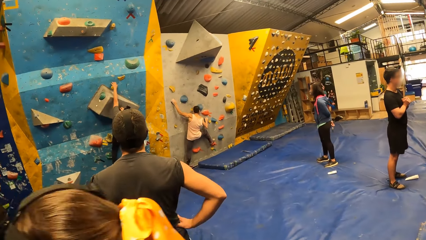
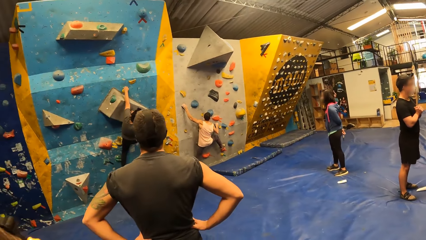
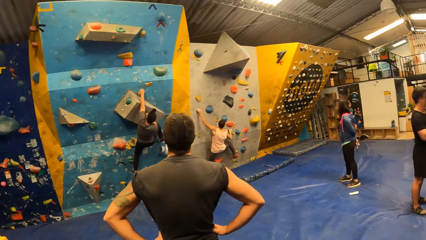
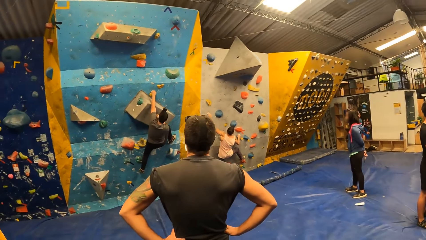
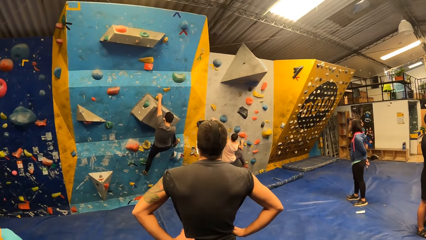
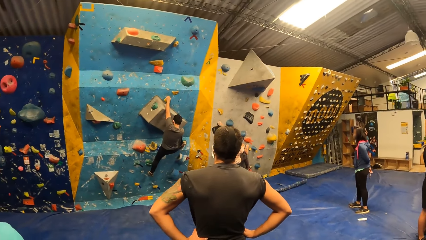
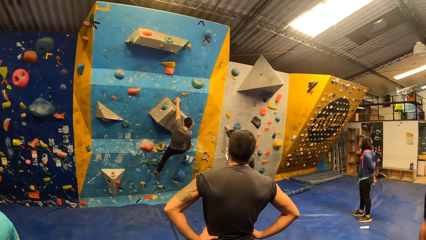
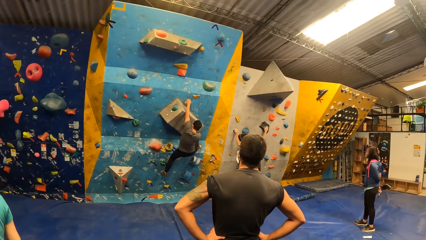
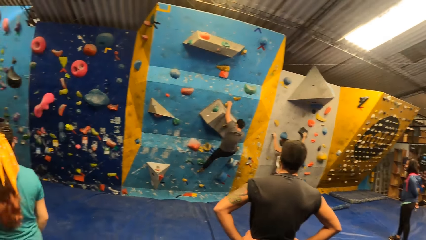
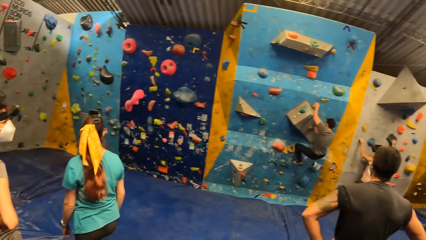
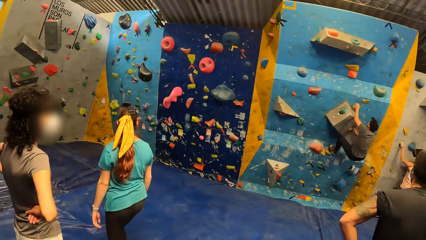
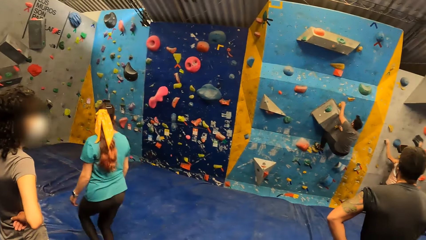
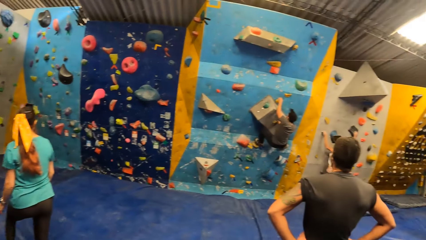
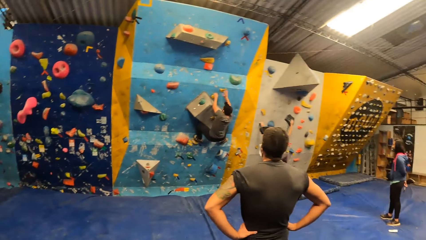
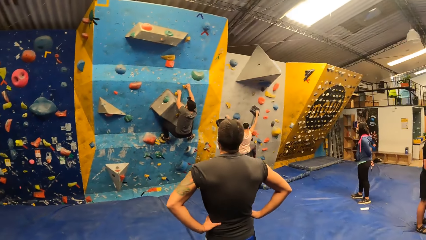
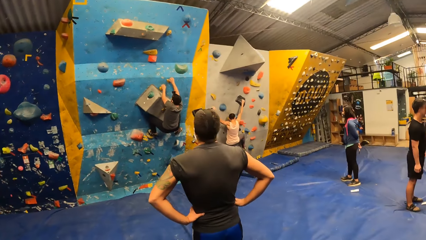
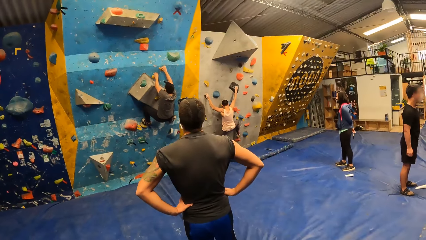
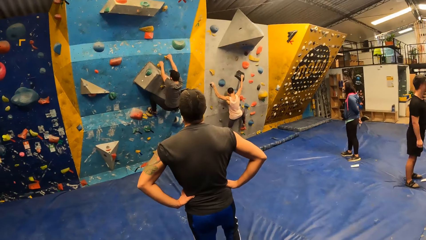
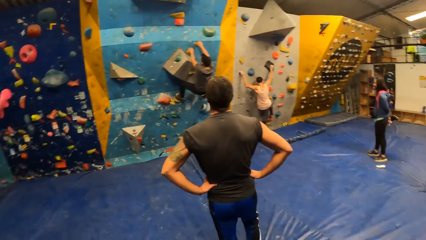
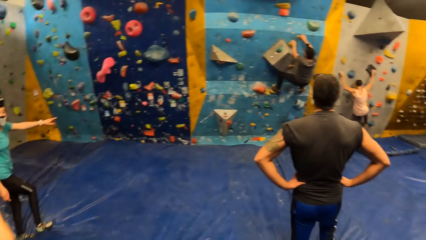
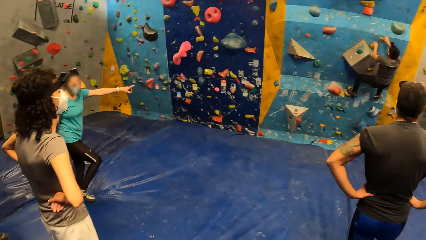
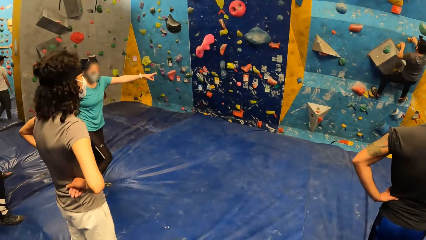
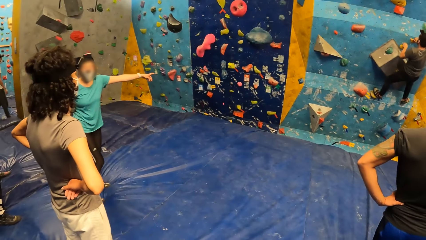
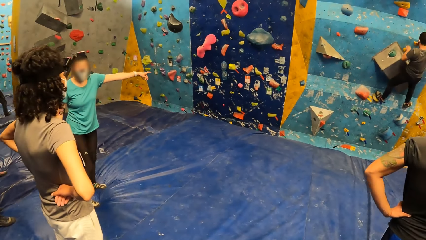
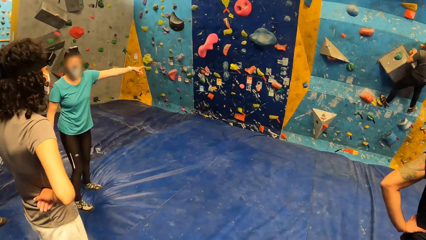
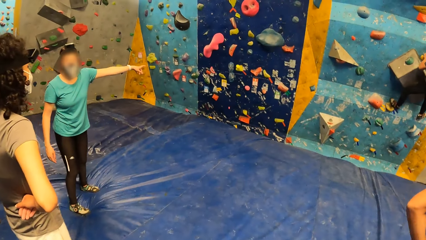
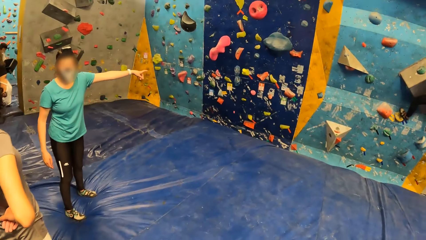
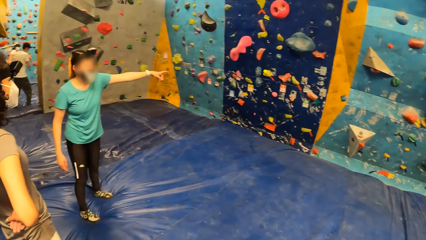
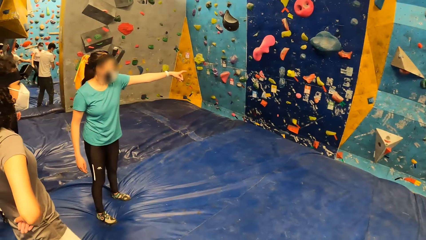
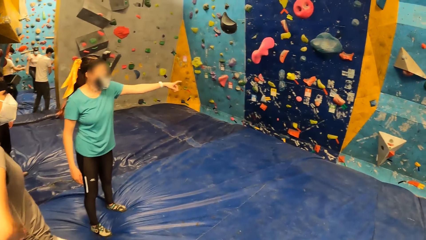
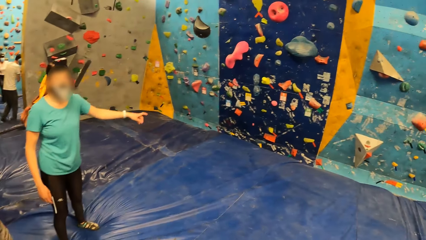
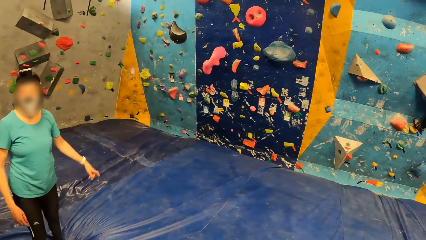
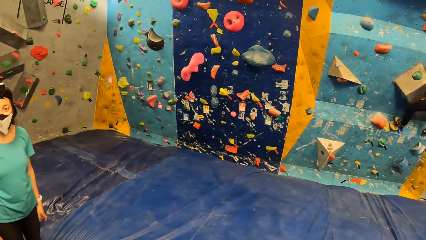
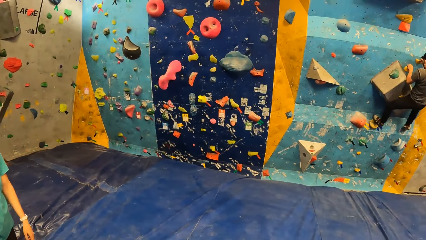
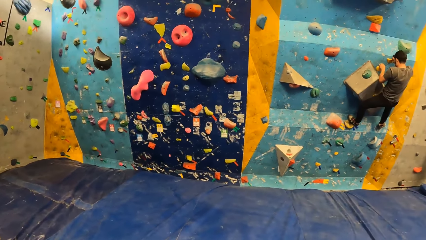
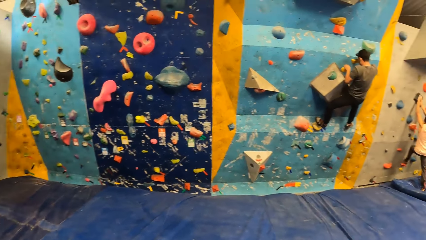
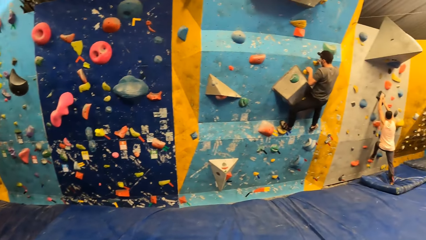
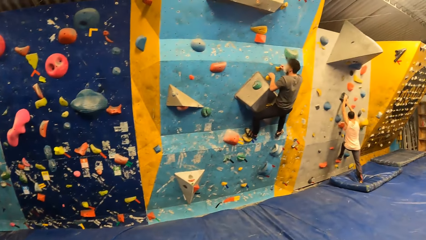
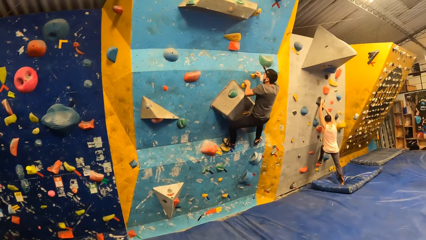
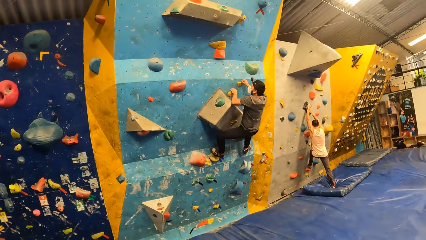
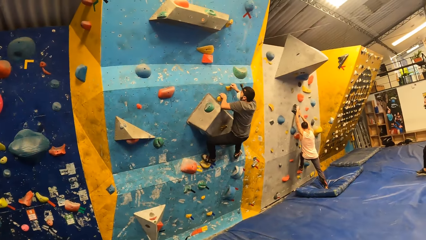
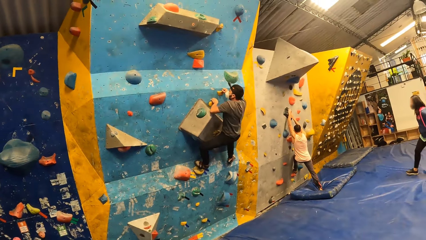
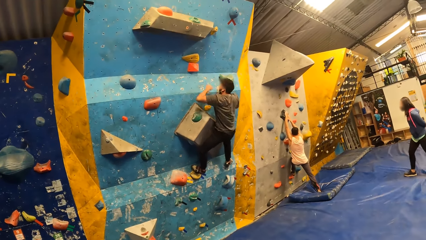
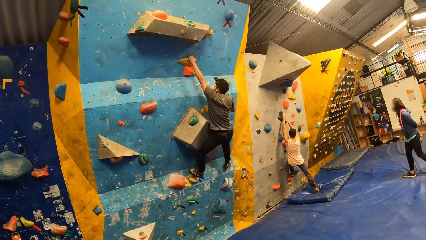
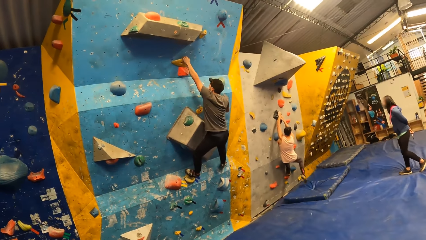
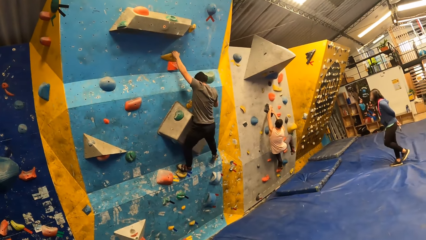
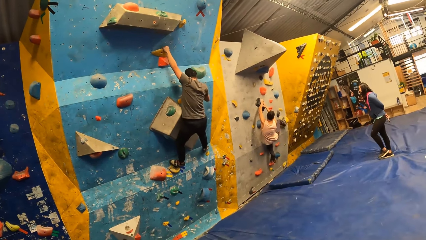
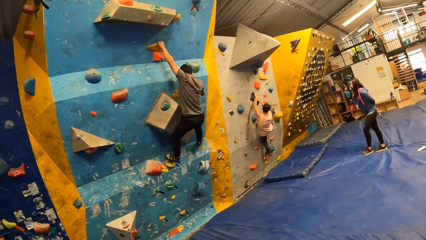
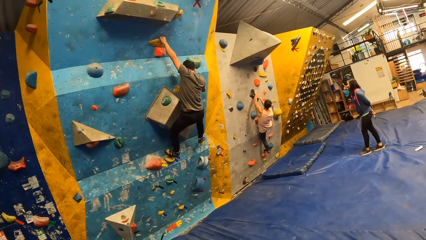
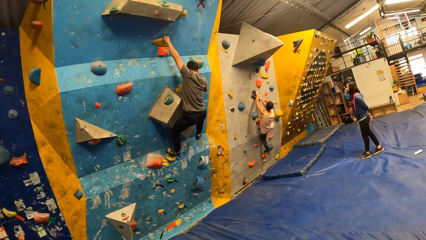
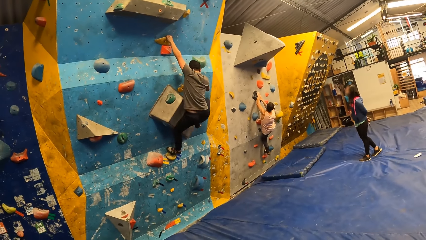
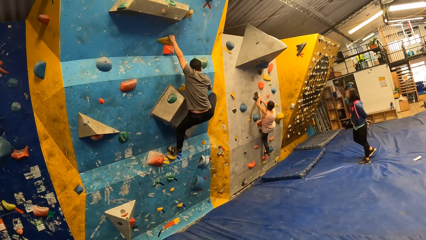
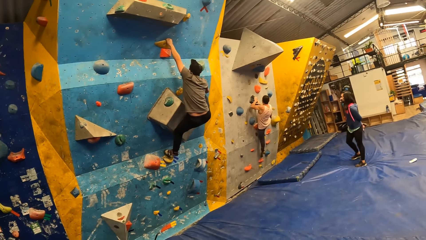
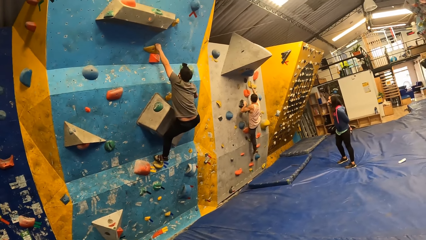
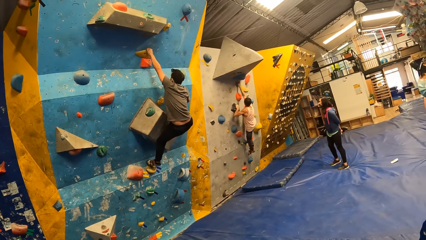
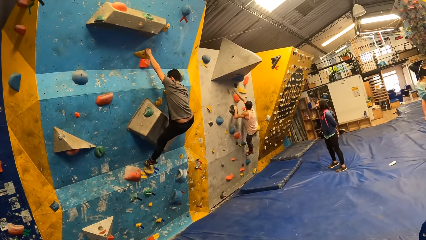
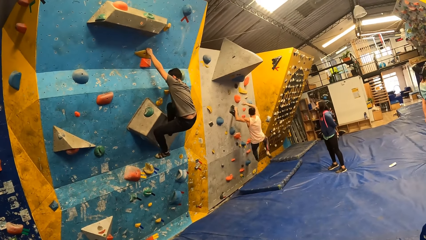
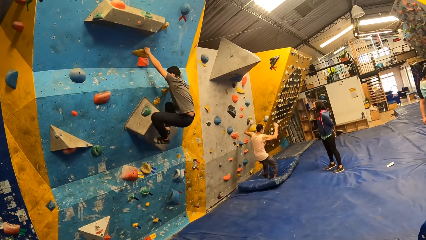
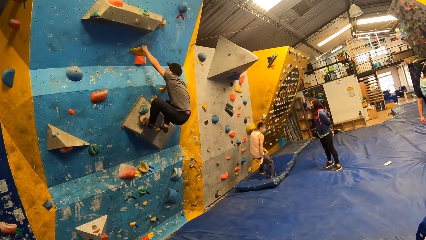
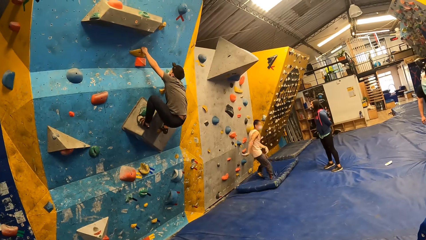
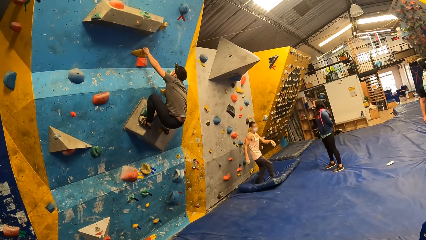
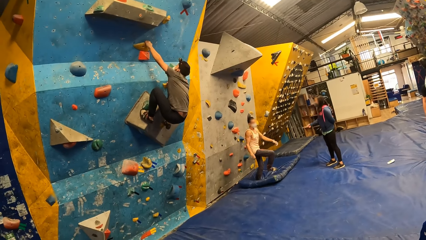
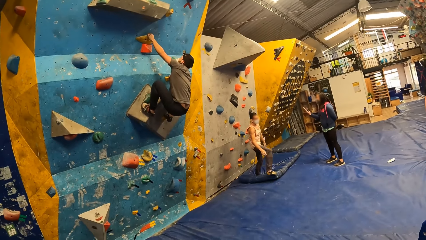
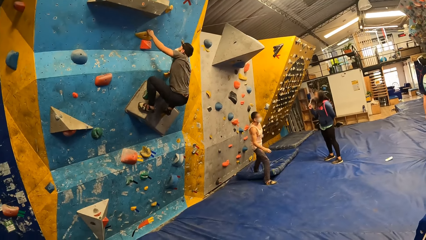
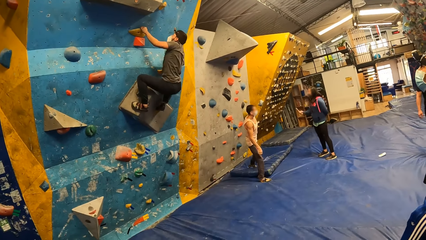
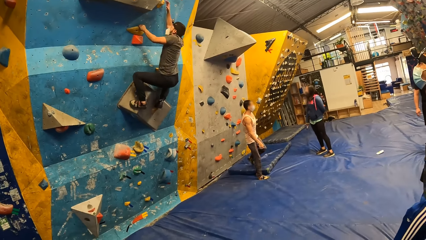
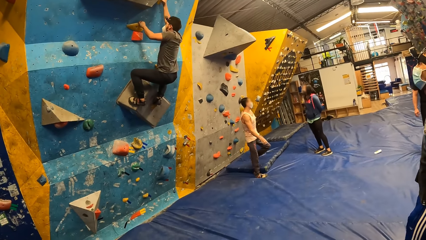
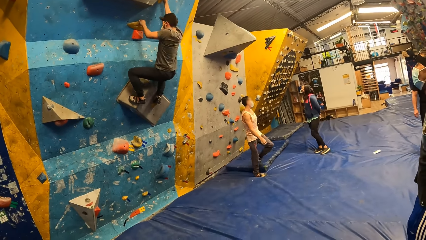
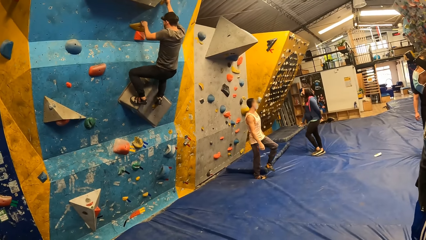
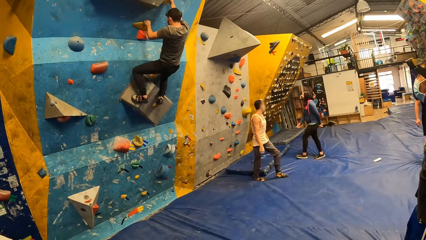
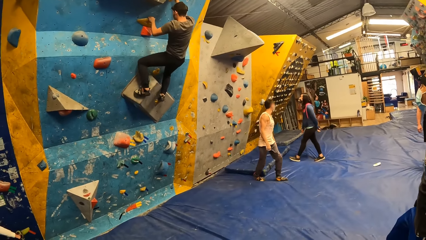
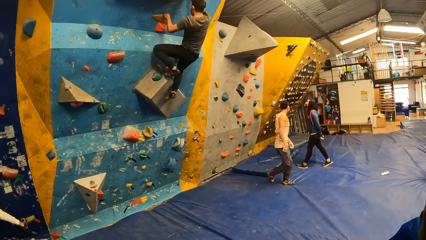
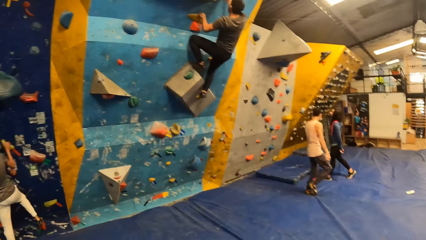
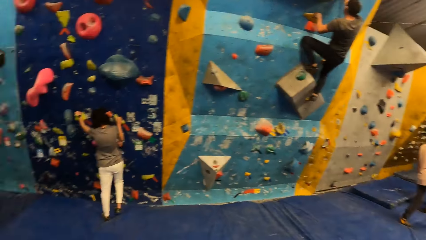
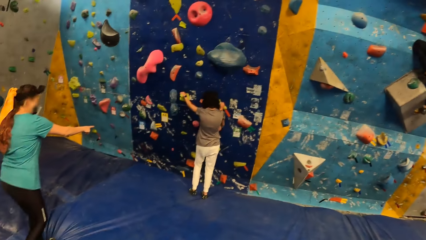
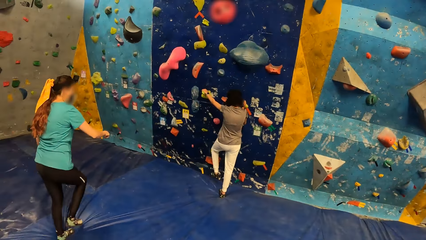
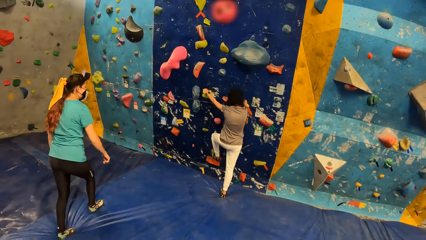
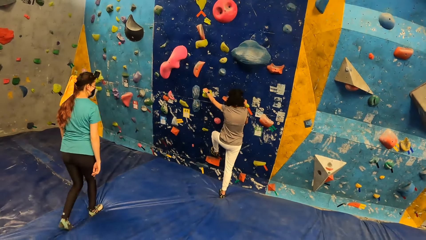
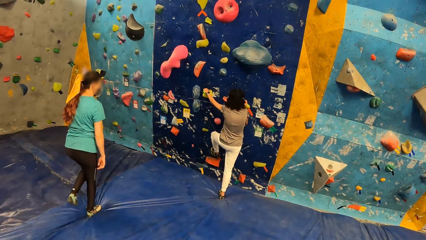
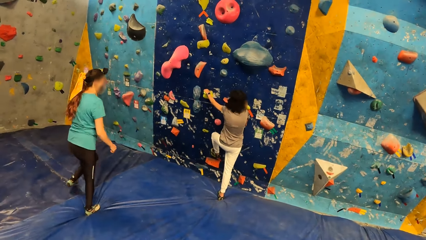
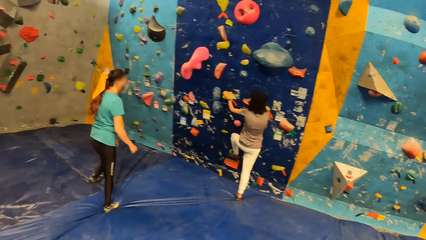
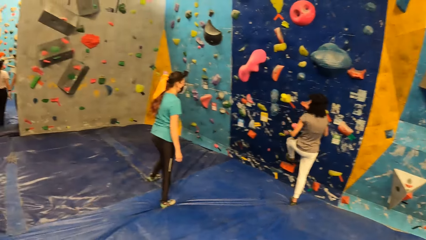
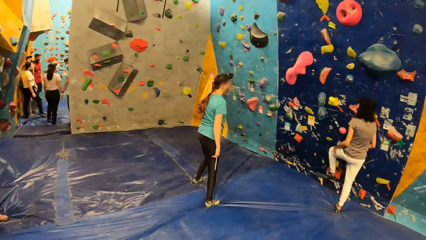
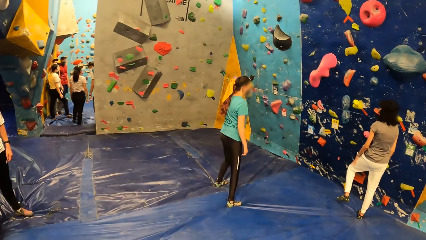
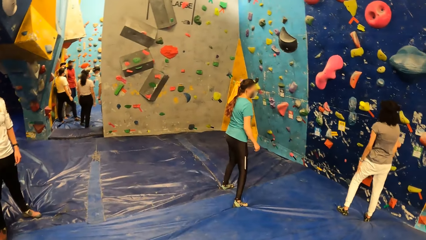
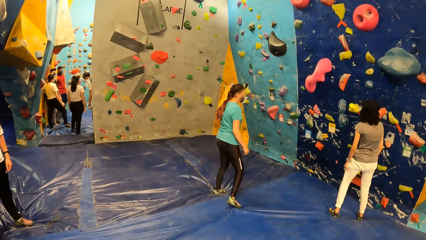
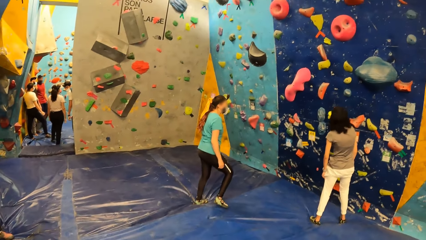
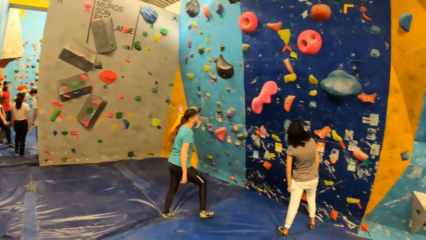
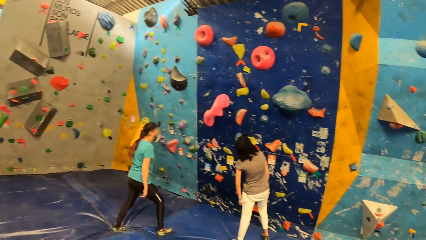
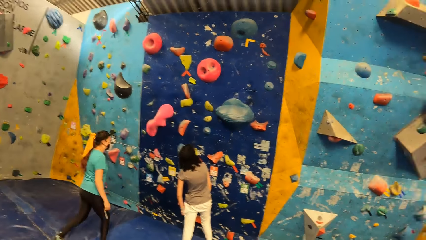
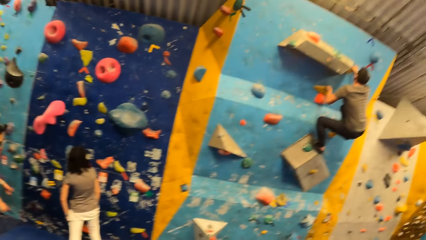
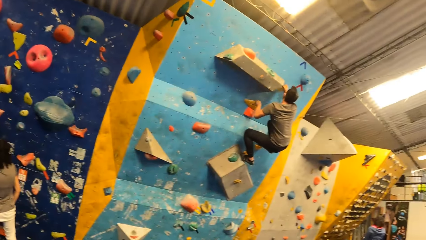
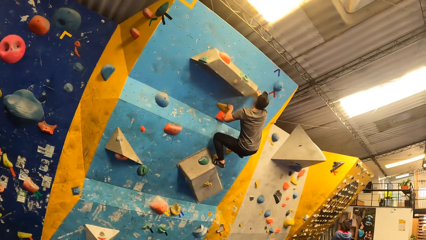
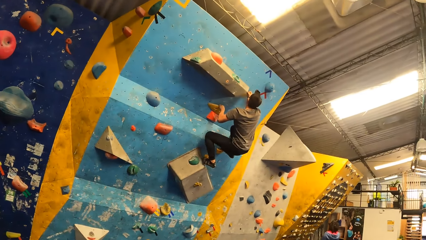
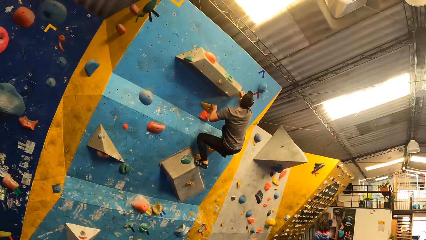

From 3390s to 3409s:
A woman points at the boulder. Another woman climbs the boulder.
